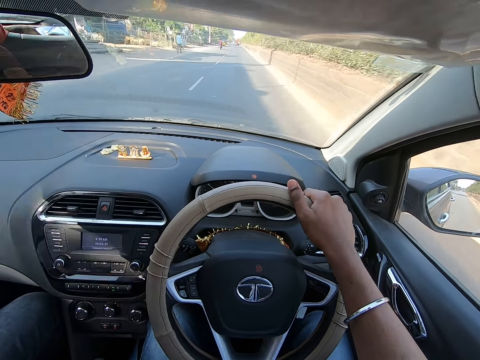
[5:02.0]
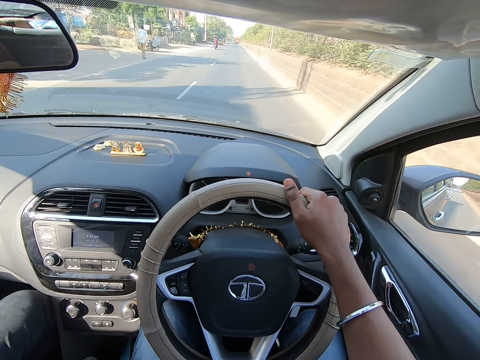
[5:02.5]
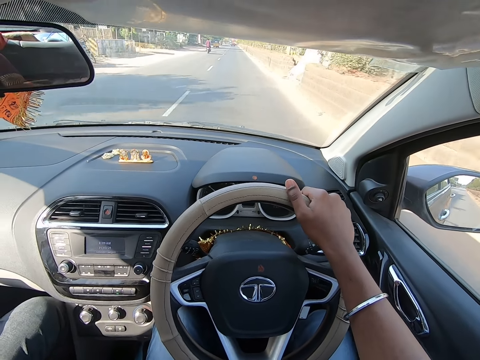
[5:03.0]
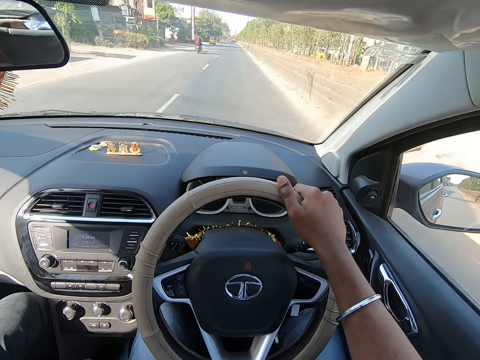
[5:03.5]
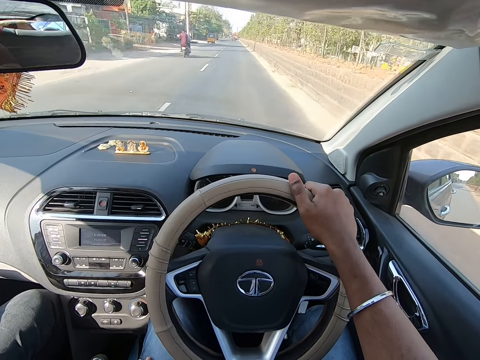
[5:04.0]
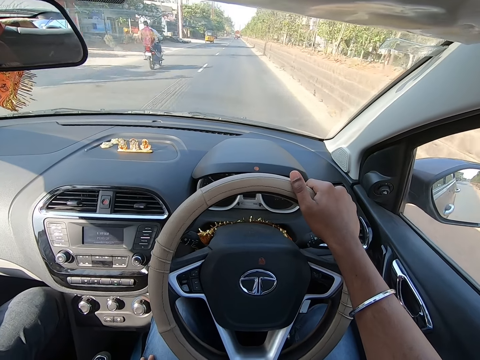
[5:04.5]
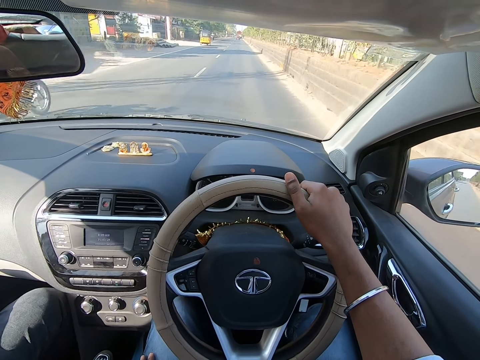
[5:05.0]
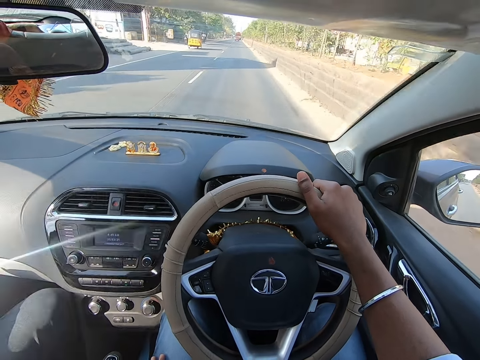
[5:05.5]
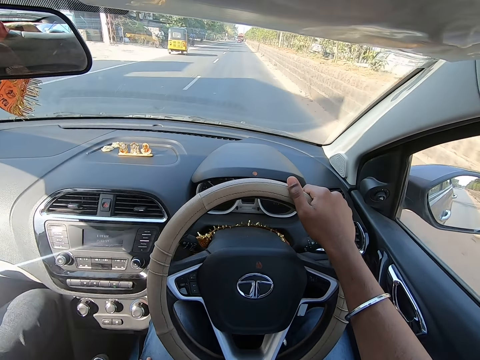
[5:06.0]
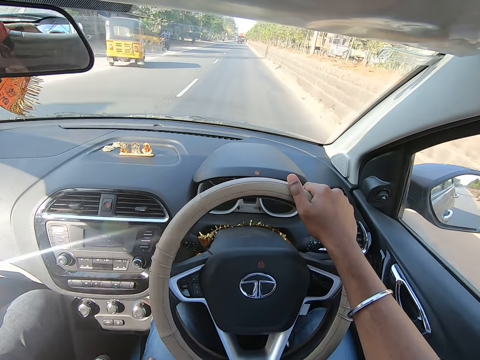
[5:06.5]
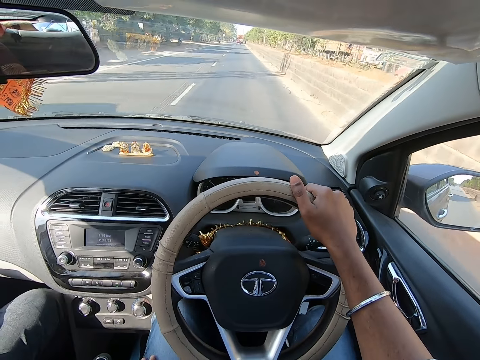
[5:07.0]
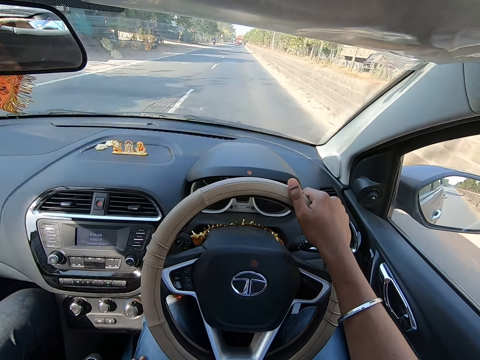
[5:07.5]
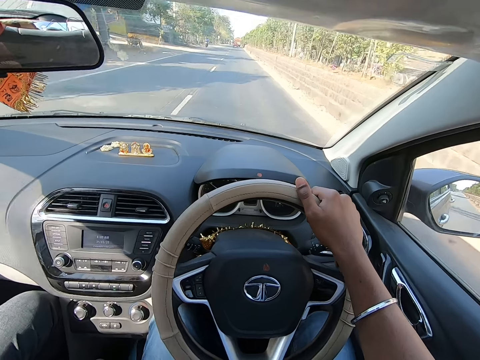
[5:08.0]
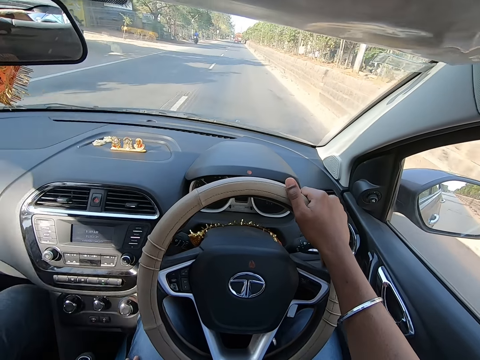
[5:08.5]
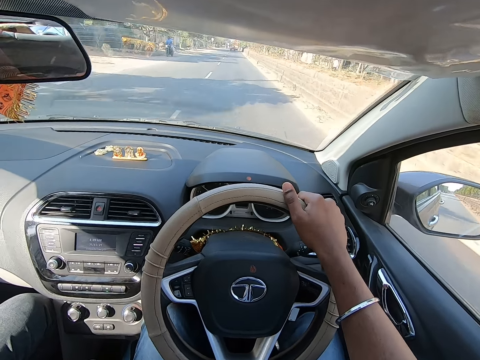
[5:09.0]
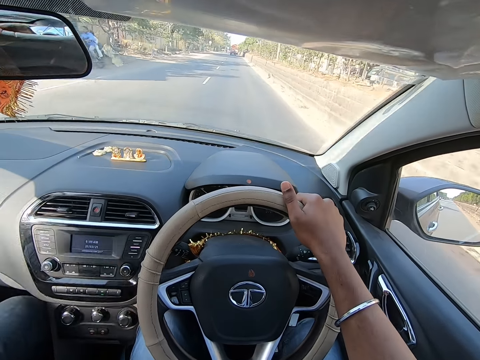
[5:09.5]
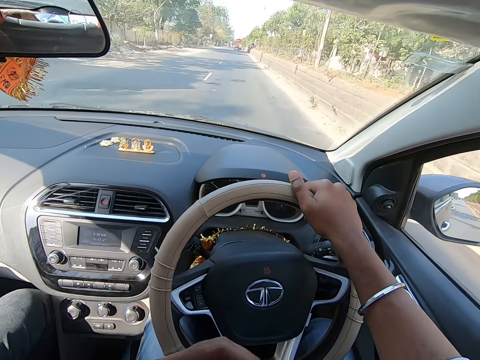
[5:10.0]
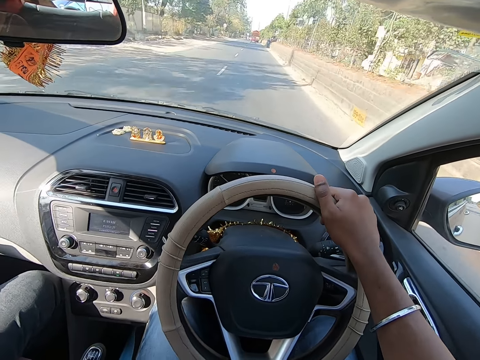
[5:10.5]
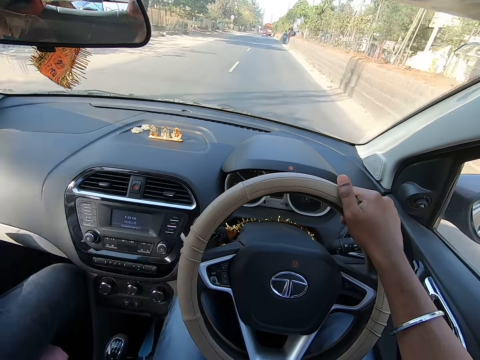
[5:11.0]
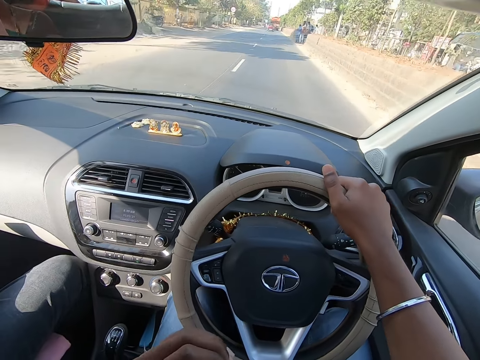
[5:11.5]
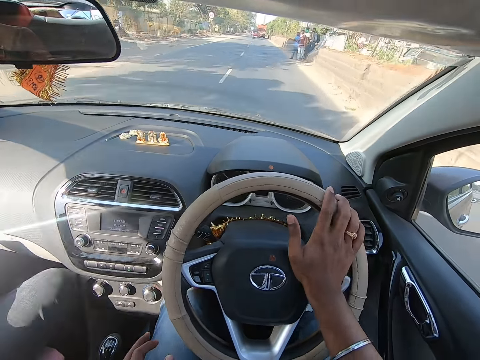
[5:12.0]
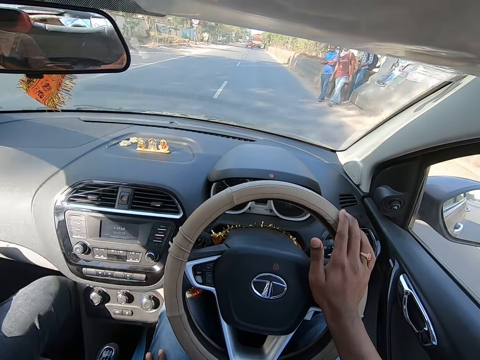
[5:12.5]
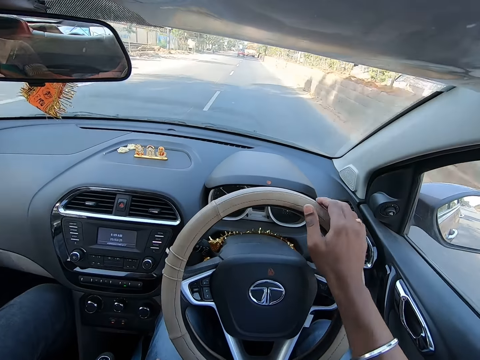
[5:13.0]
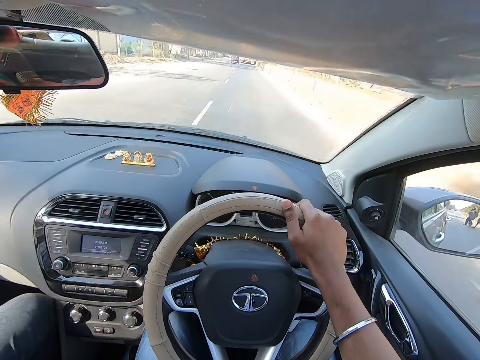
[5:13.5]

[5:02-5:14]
The camera wearer drives past a motorcycle. They drive past a tricycle. A woman interacts with a man.

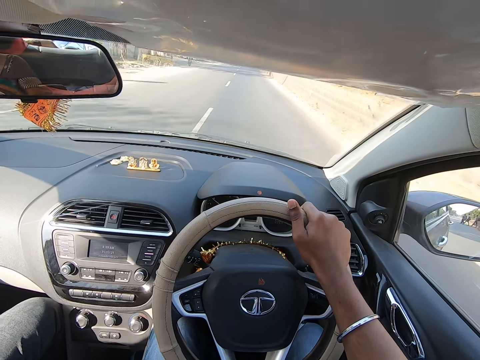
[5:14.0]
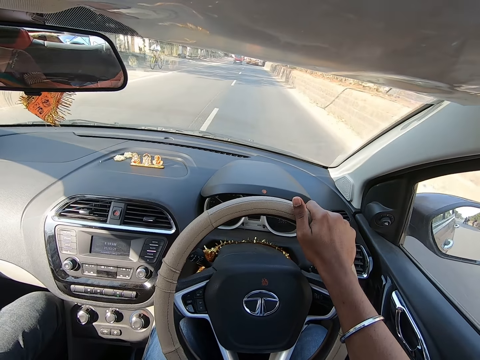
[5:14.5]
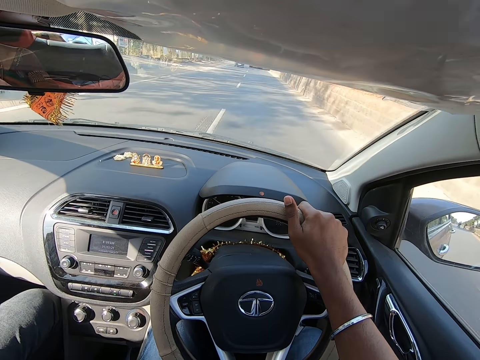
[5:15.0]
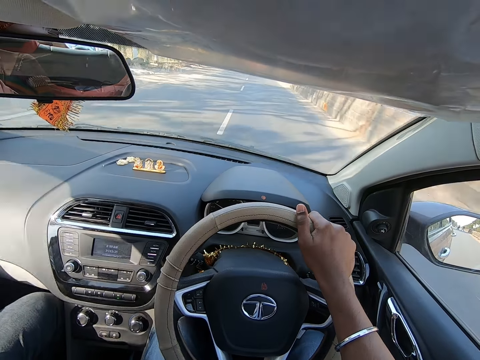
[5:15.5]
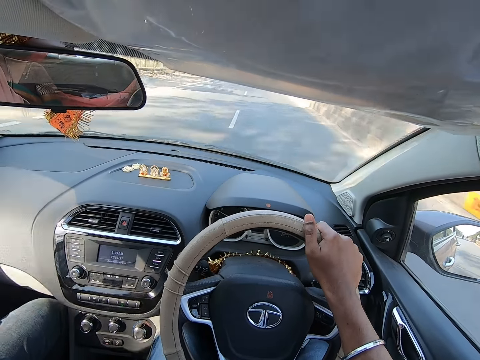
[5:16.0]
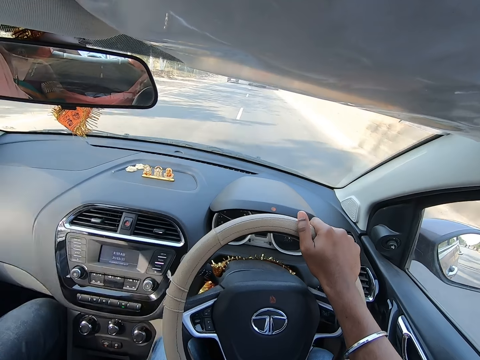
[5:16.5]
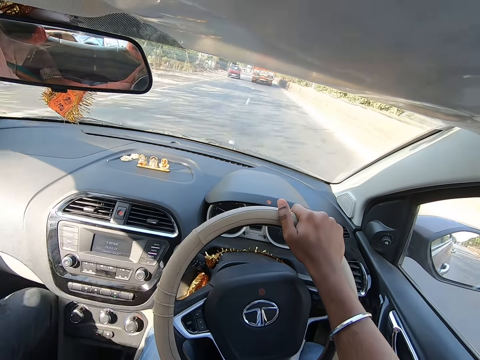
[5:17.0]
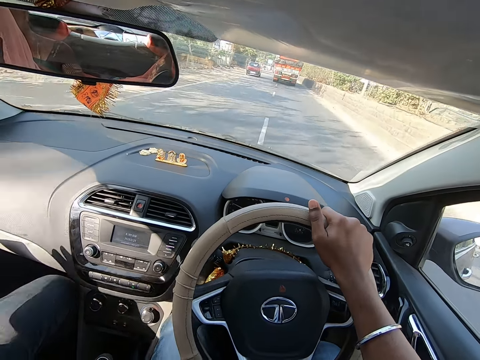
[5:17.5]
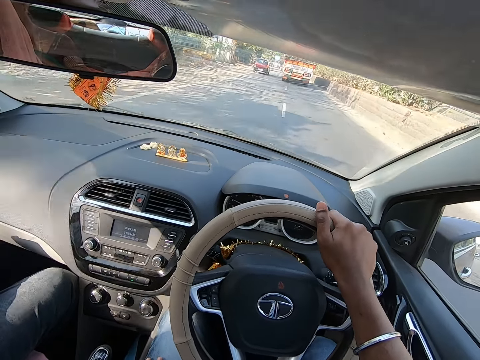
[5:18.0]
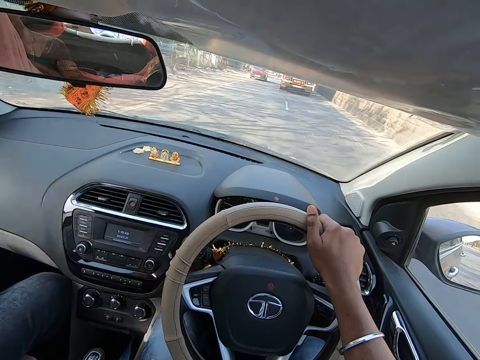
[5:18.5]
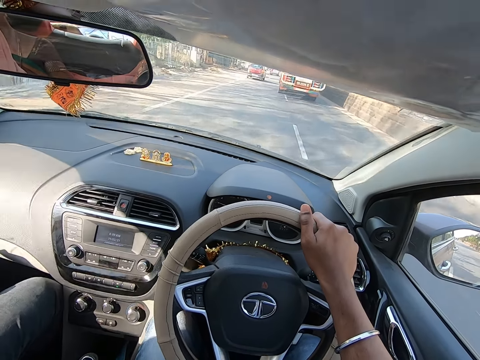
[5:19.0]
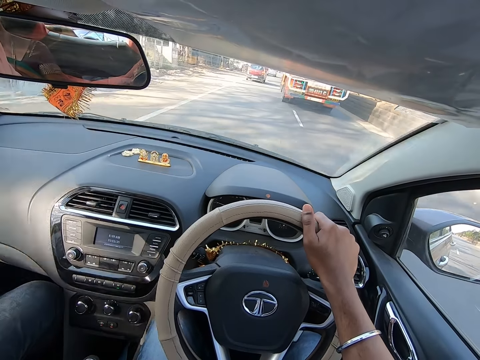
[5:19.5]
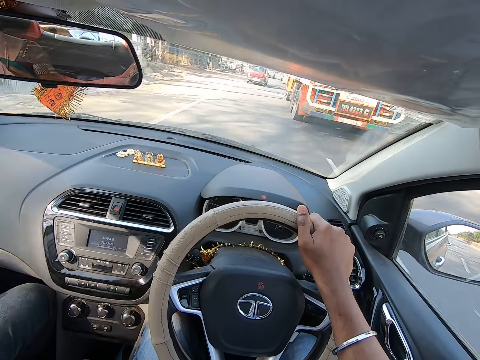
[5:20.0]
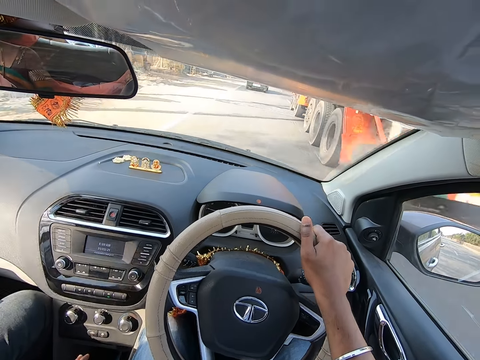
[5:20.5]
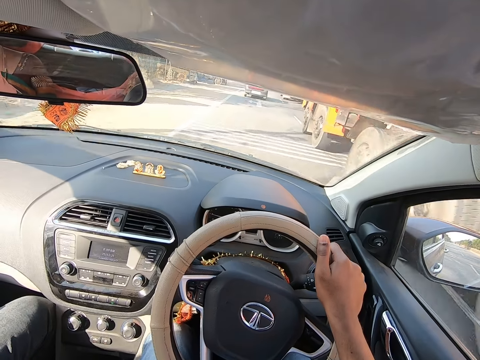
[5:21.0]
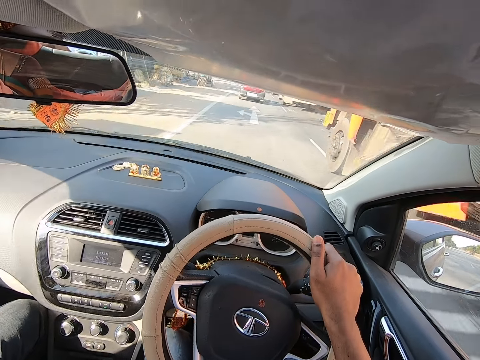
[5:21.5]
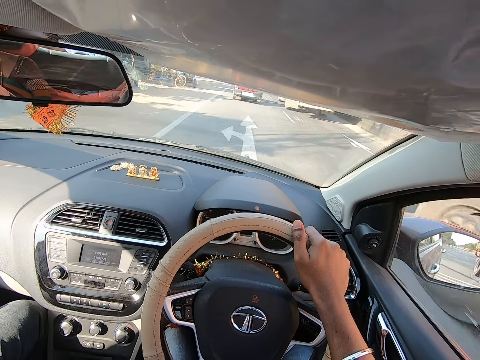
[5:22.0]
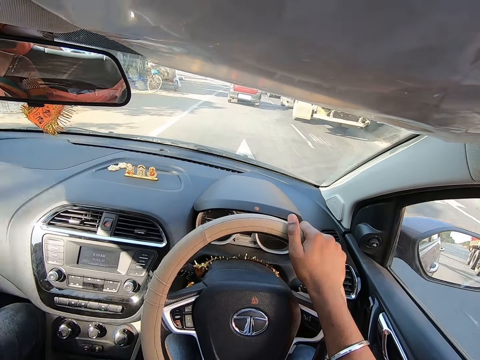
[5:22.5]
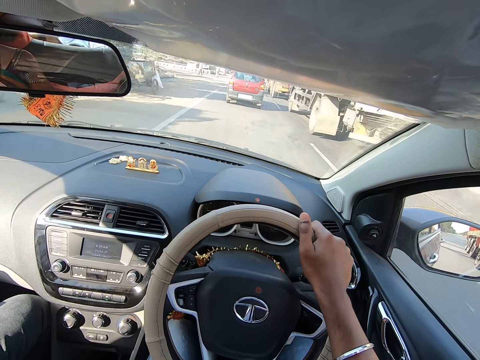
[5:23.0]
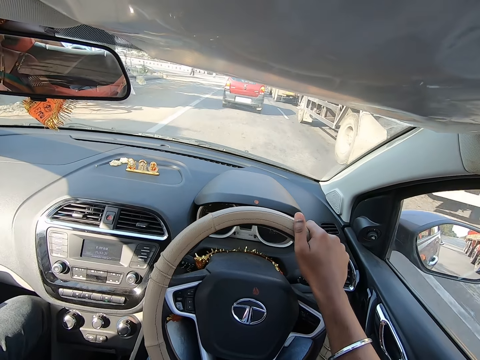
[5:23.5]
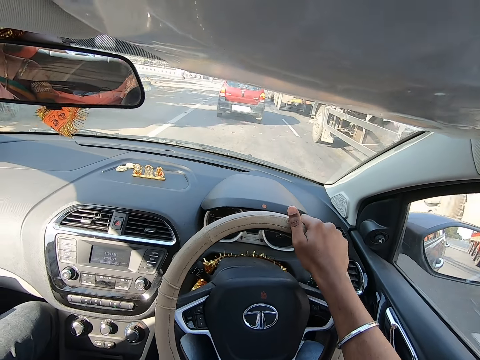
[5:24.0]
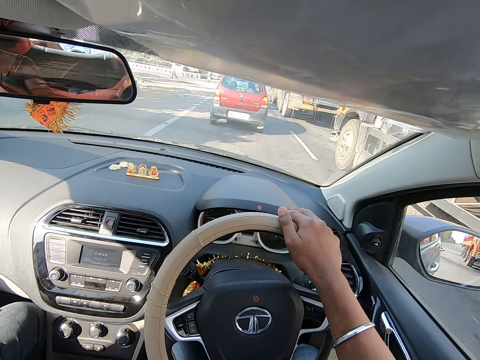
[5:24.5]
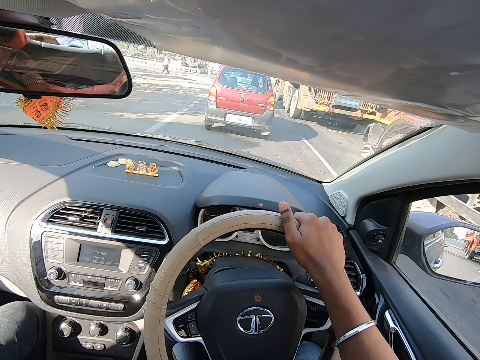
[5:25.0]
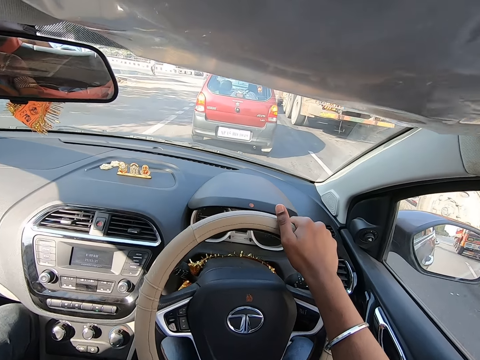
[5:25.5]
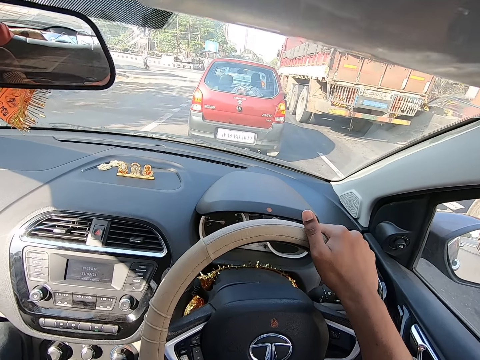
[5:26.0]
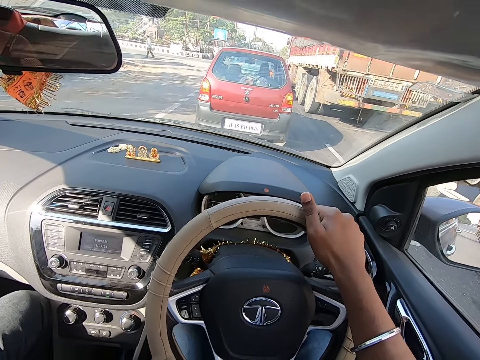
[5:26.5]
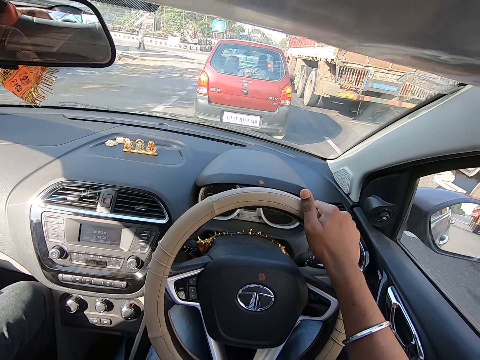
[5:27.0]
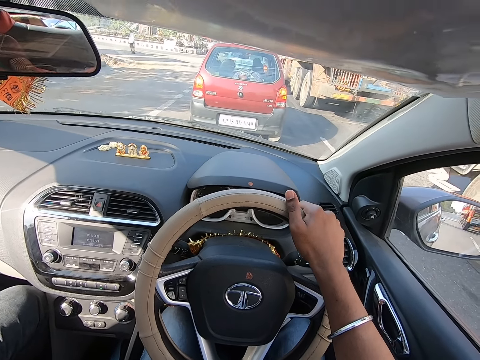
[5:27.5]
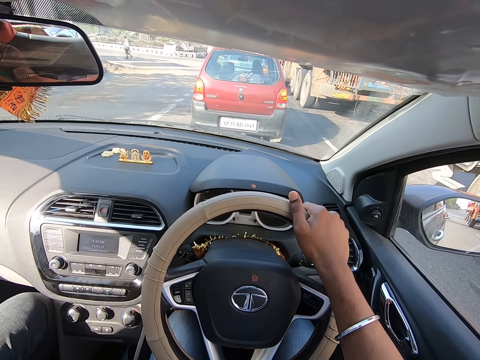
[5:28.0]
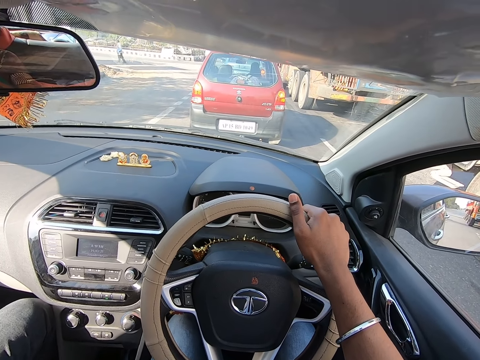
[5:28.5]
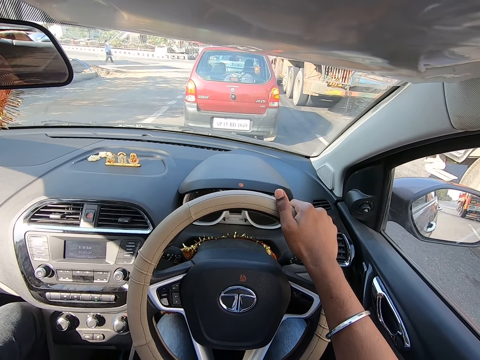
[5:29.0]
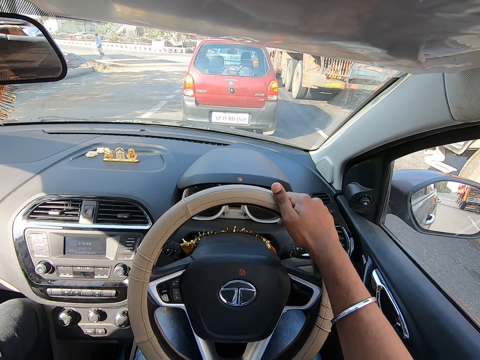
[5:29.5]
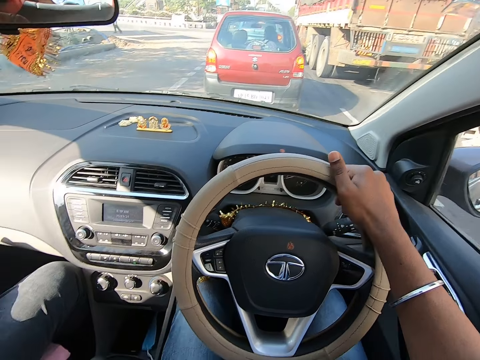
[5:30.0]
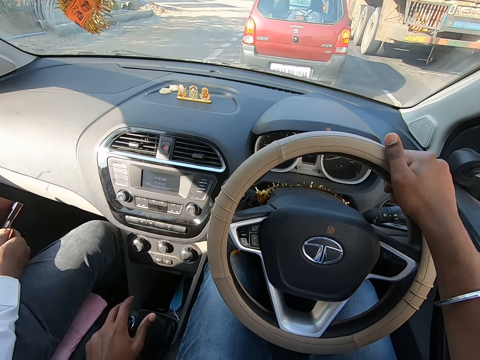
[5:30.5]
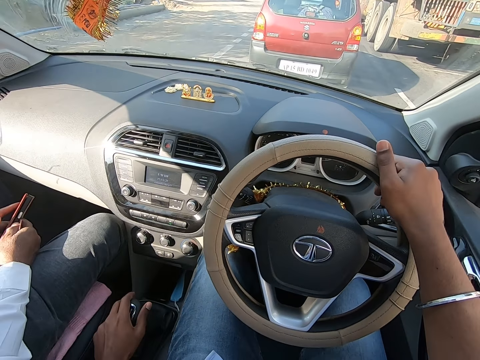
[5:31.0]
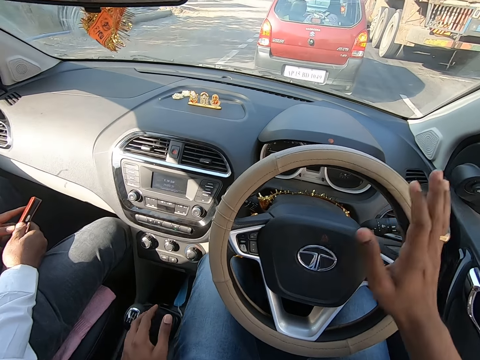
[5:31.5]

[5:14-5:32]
The camera wearer interacts with the man. They drive past a truck. The woman interacts with the man. The camera wearer stops driving. They drive the car on the road.
